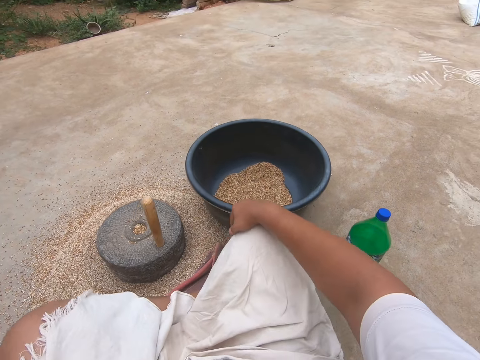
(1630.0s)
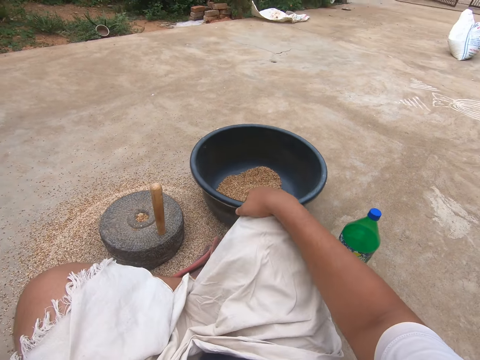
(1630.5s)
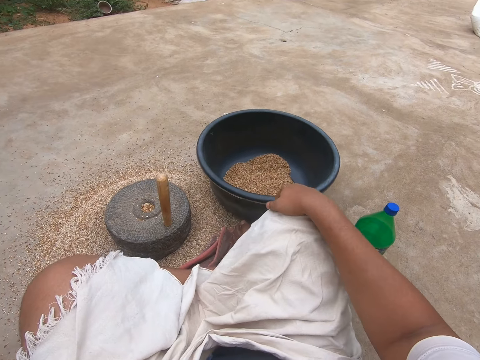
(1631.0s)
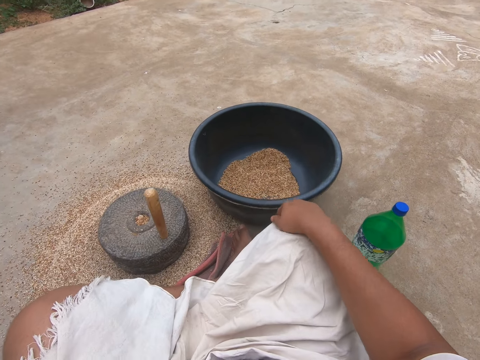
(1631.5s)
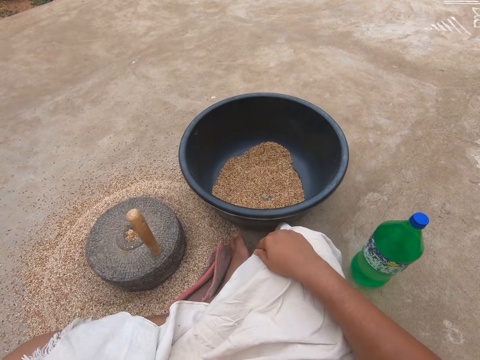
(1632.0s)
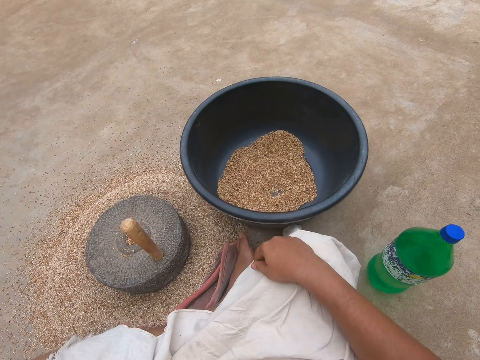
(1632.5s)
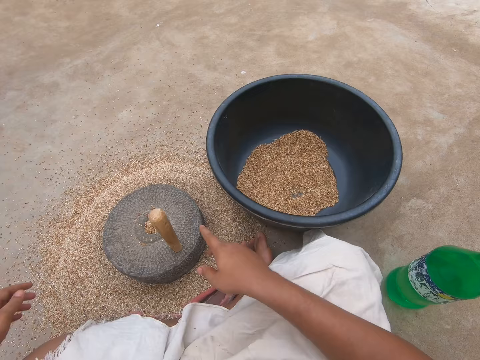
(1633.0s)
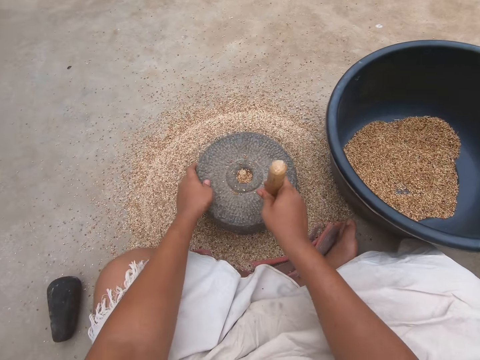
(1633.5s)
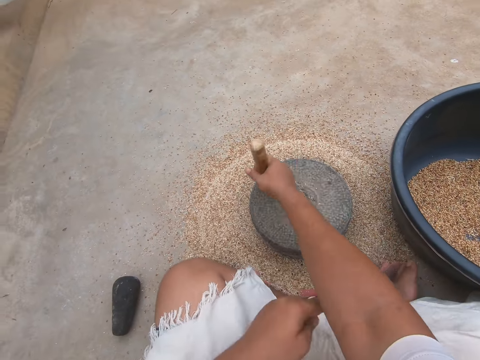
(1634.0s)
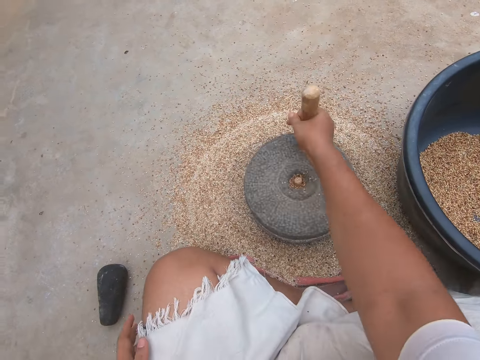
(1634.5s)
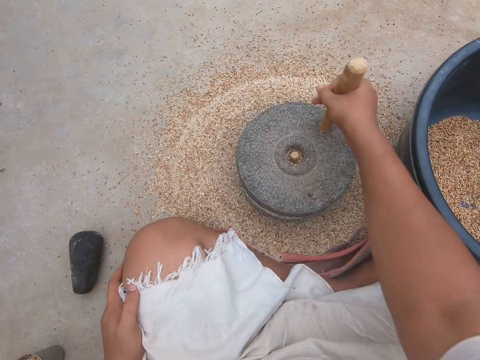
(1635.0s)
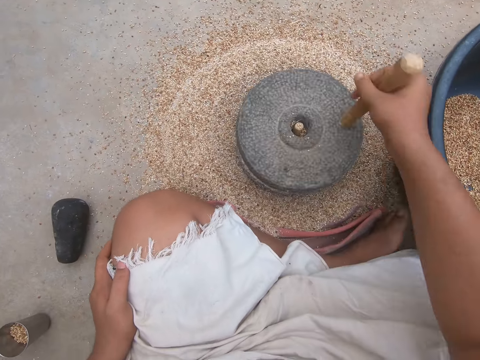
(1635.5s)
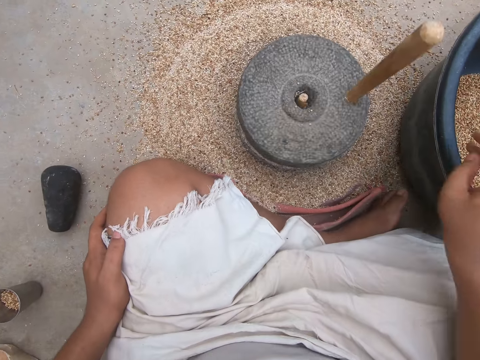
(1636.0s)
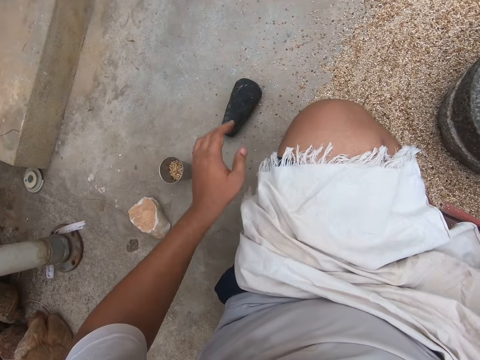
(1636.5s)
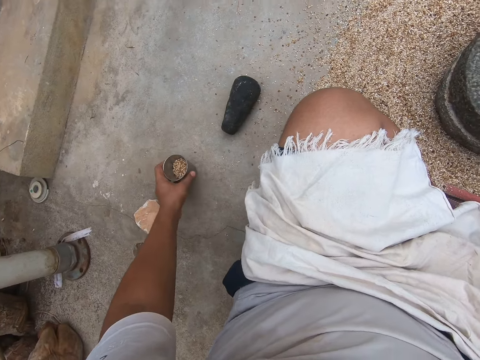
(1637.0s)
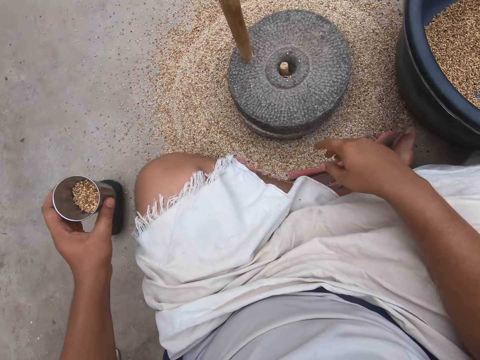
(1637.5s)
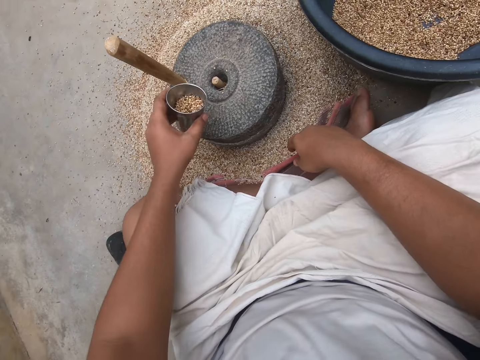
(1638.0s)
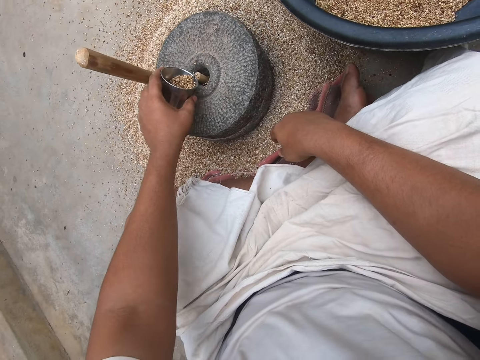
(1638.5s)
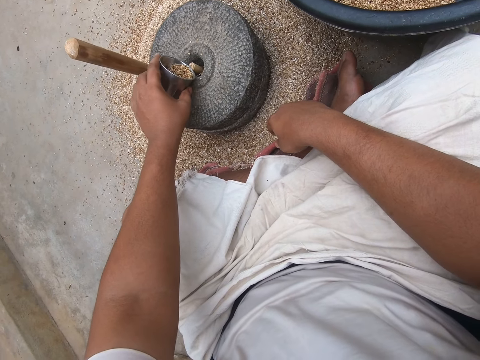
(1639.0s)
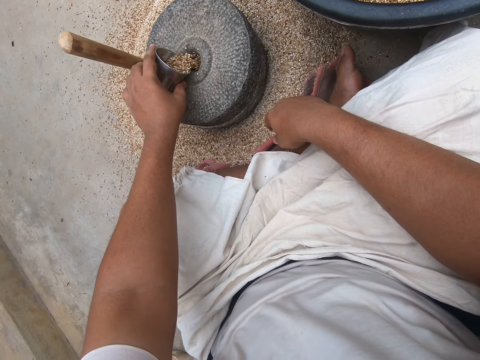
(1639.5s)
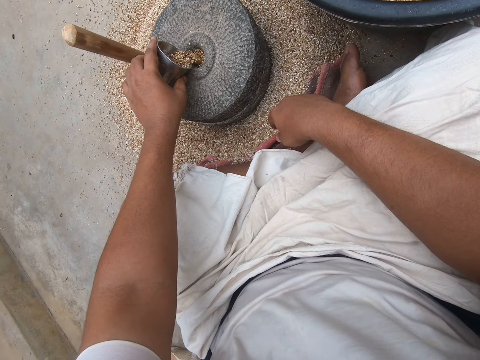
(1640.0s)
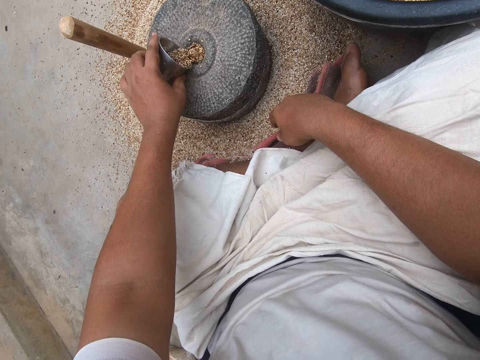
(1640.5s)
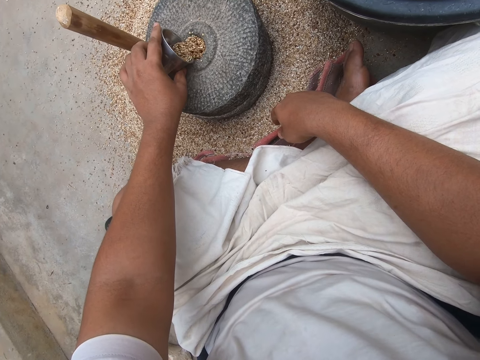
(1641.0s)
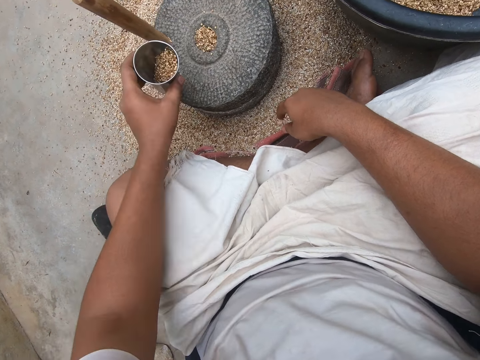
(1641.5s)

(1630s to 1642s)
The camera wearer grinds the wheat with a stone hand mill or grinder. They pick up a tumbler or cup with grains. They pour wheat from the cup into the grinder.

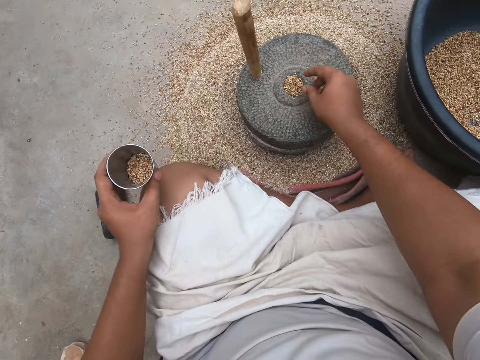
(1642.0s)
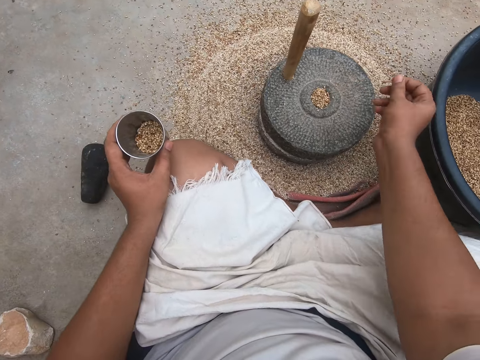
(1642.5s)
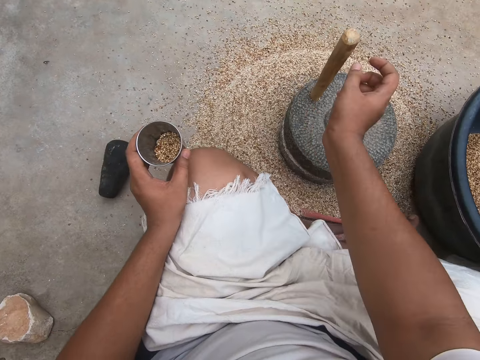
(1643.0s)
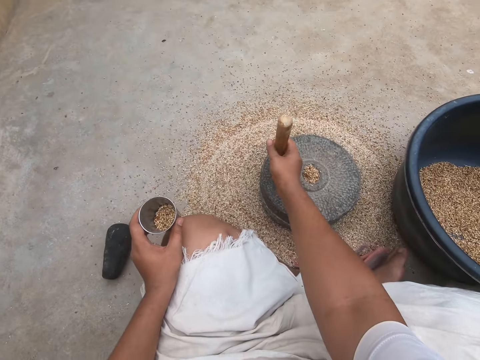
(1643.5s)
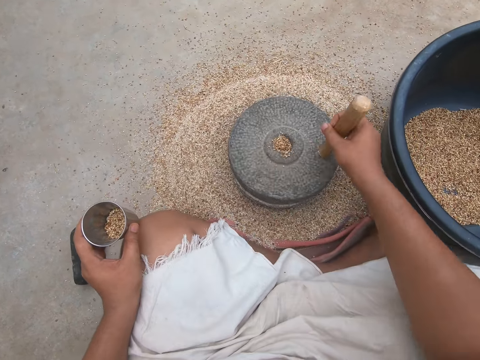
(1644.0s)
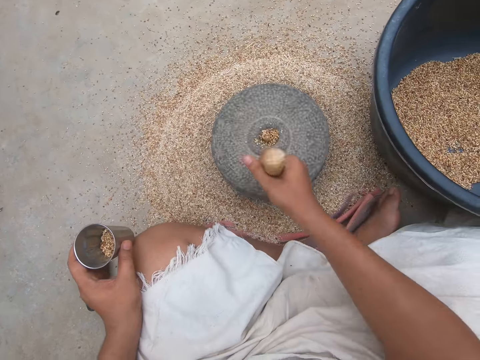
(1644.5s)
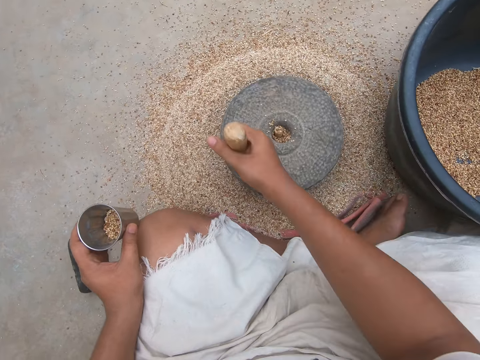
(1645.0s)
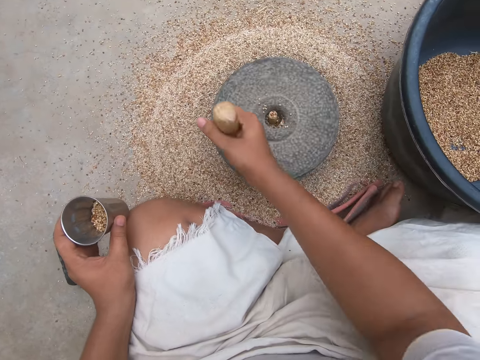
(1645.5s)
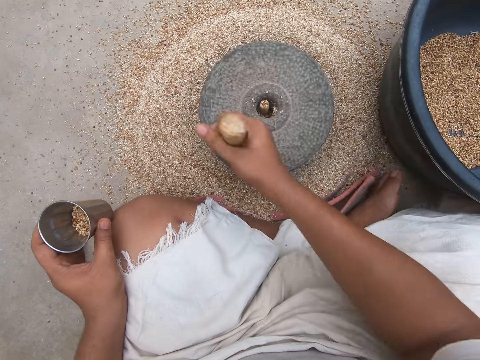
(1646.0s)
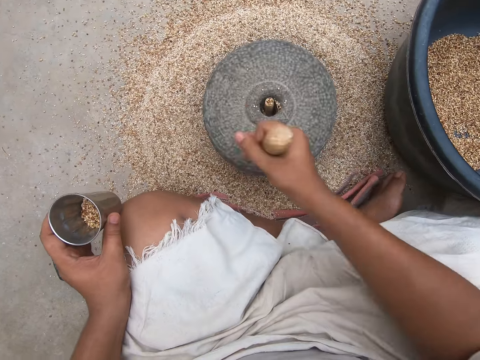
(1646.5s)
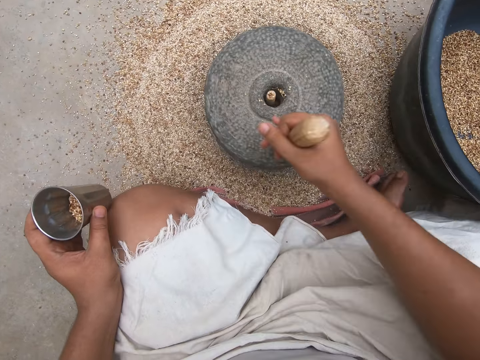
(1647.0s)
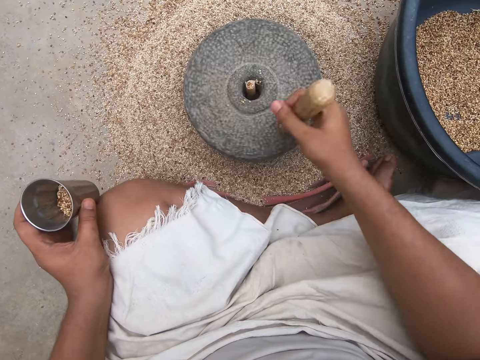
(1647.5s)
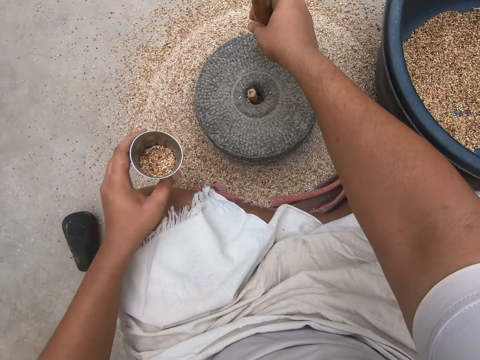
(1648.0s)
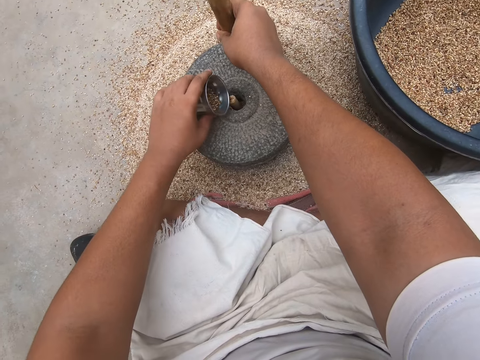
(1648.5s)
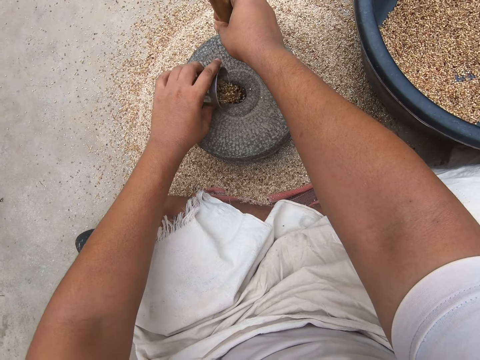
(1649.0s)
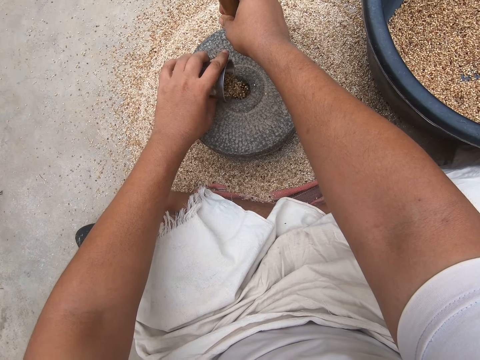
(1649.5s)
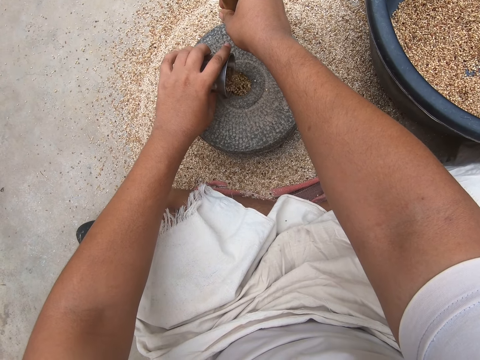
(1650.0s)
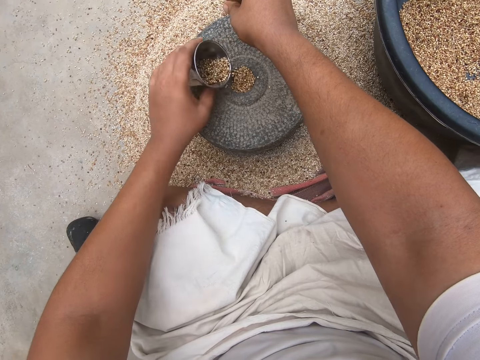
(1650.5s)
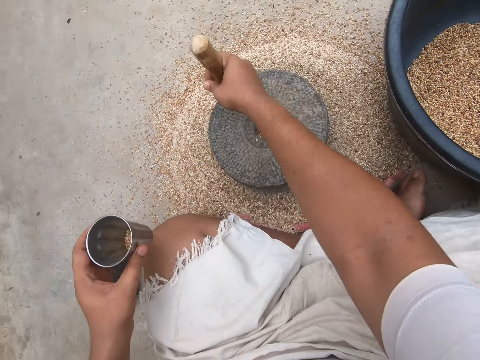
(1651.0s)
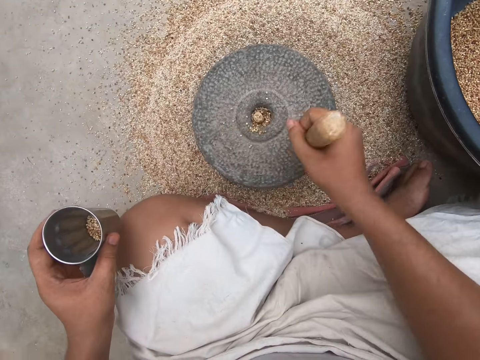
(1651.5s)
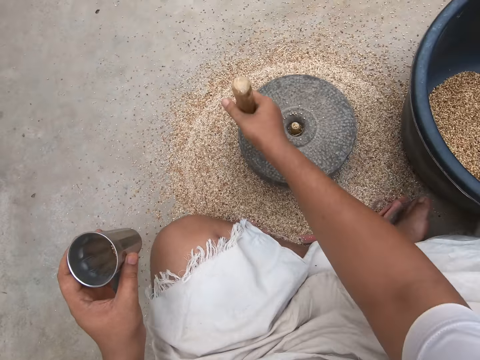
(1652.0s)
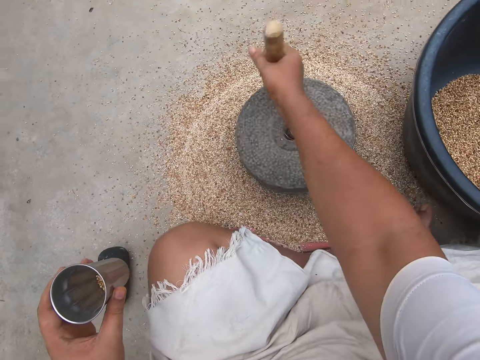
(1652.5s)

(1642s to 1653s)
The camera wearer removes a thread or chaff from the wheat with his right hand. He throws the chaff away. He grinds the grains using a millstone or grinder. He pours wheat from the cup into the grinder. He grinds the grains using the millstone.

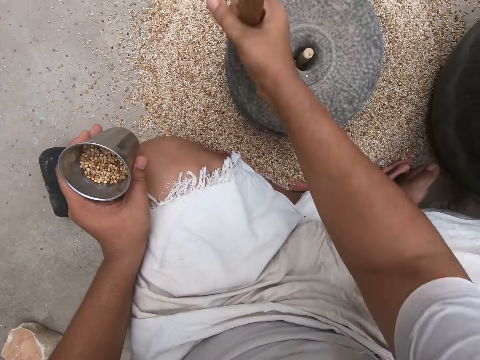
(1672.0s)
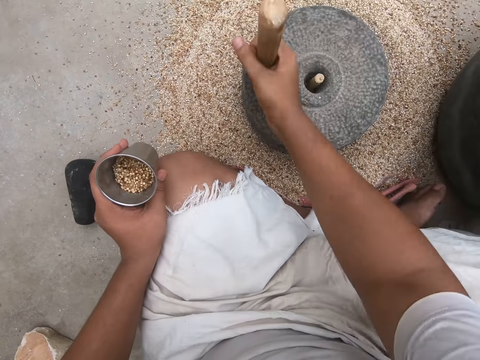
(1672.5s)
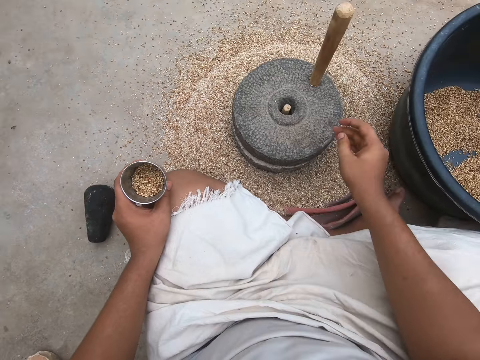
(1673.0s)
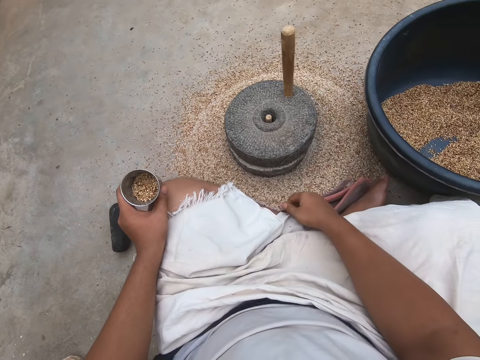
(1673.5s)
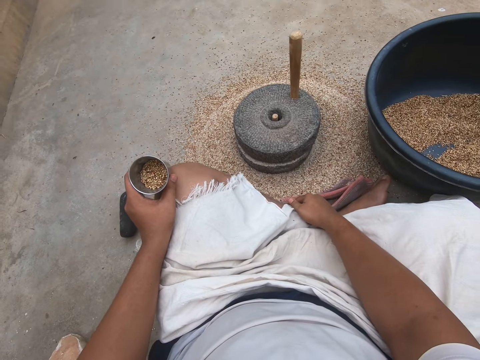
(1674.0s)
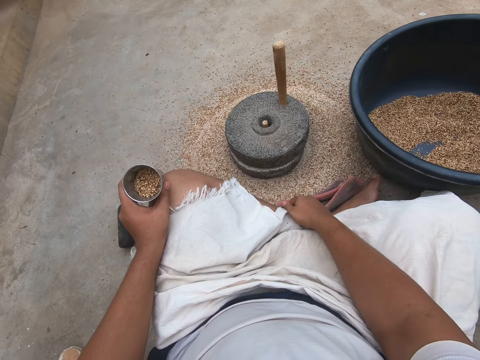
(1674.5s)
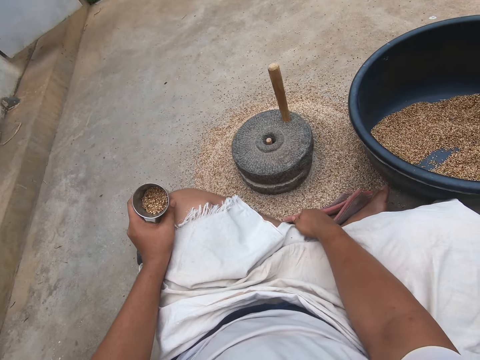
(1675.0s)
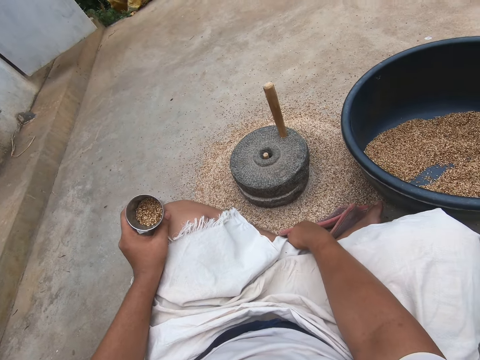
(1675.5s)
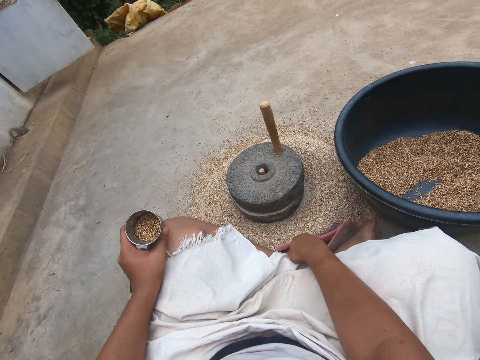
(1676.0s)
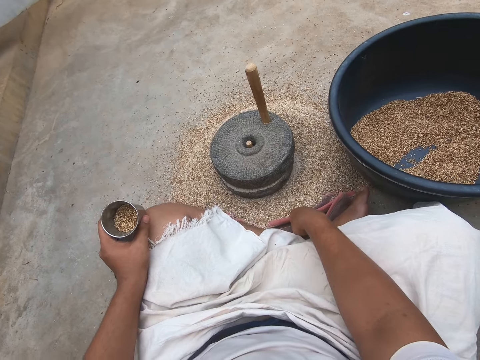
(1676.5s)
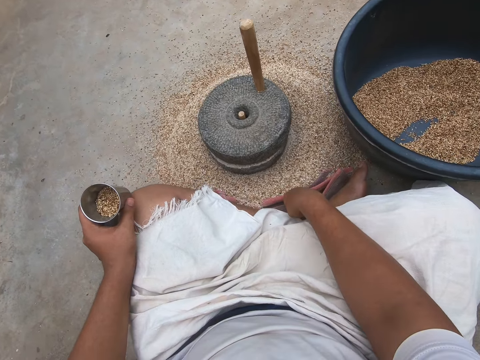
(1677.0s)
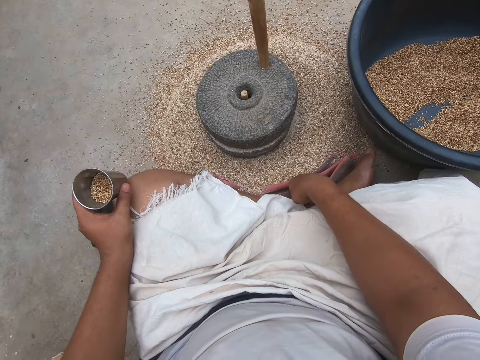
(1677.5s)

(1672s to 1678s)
The camera wearer scratches his leg. He looks around in the compound.
